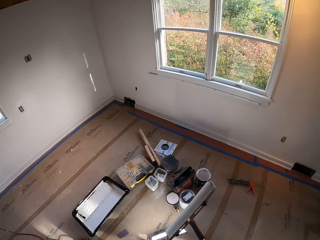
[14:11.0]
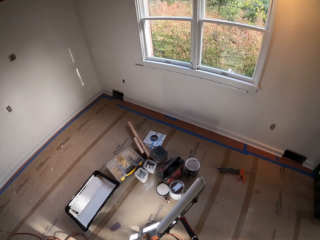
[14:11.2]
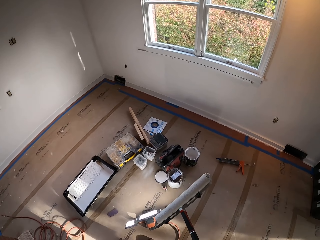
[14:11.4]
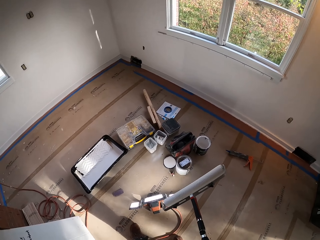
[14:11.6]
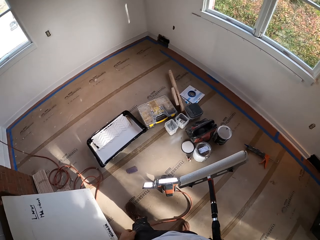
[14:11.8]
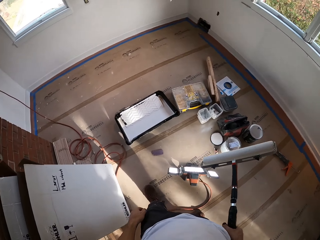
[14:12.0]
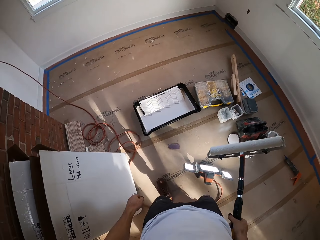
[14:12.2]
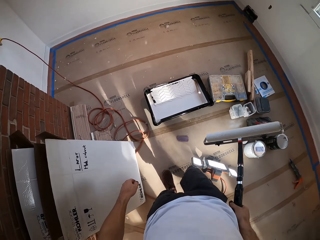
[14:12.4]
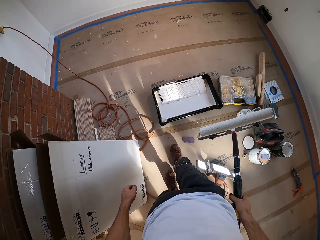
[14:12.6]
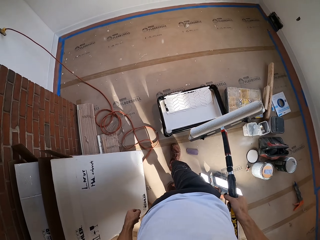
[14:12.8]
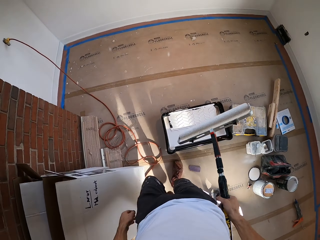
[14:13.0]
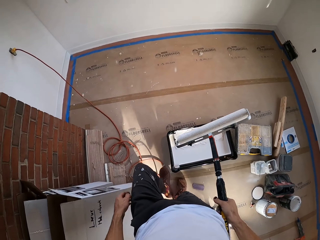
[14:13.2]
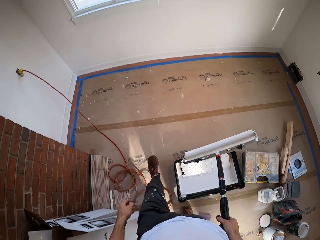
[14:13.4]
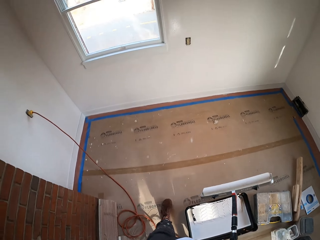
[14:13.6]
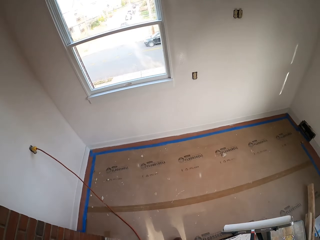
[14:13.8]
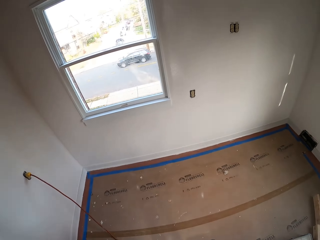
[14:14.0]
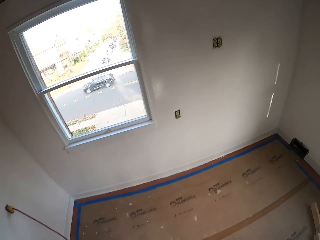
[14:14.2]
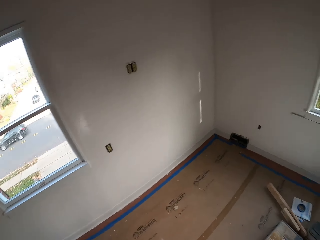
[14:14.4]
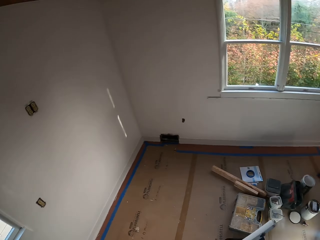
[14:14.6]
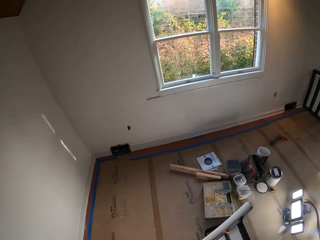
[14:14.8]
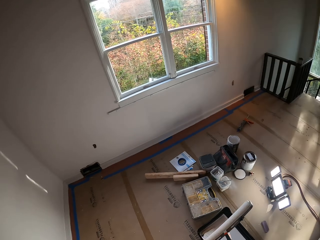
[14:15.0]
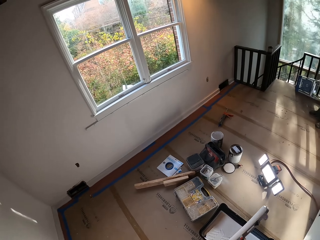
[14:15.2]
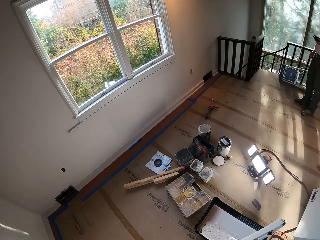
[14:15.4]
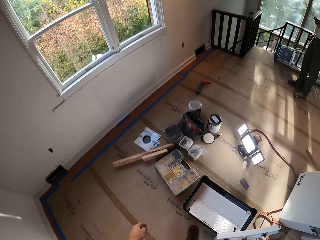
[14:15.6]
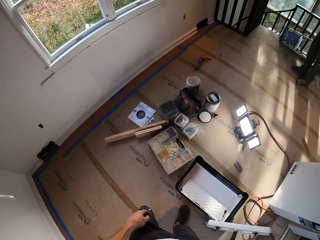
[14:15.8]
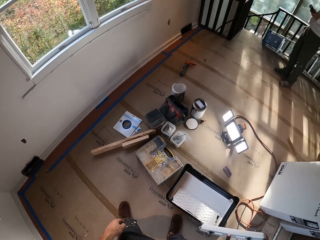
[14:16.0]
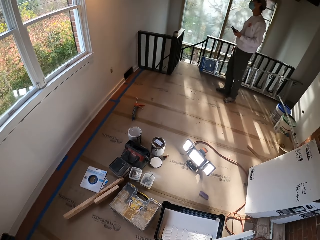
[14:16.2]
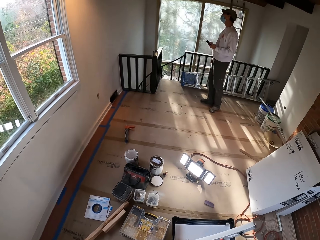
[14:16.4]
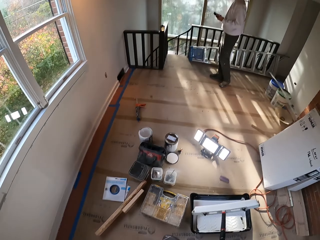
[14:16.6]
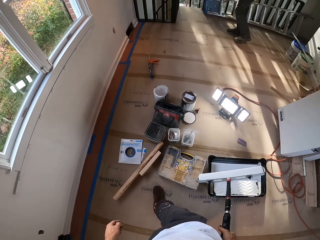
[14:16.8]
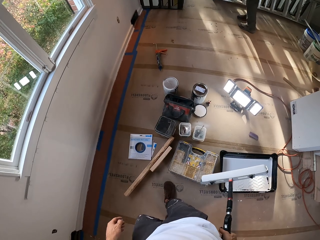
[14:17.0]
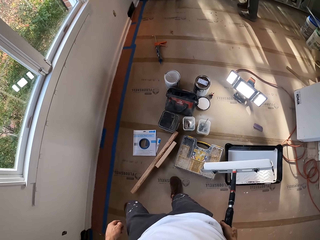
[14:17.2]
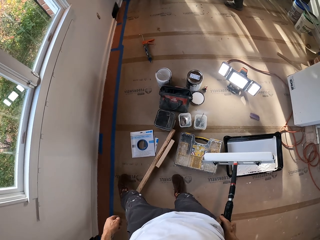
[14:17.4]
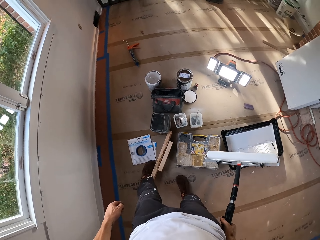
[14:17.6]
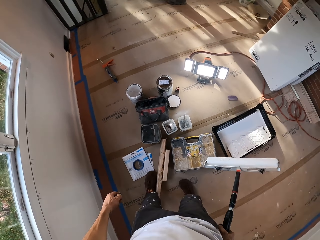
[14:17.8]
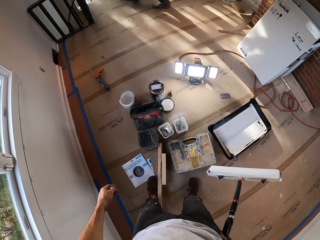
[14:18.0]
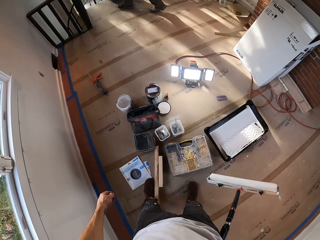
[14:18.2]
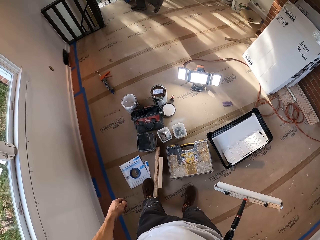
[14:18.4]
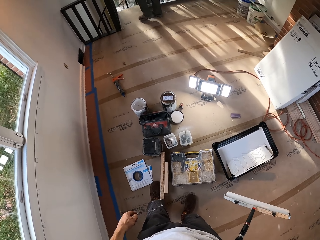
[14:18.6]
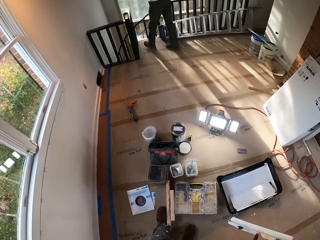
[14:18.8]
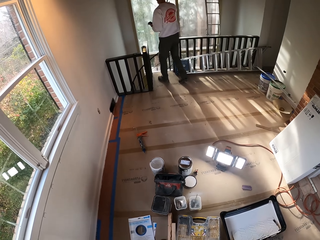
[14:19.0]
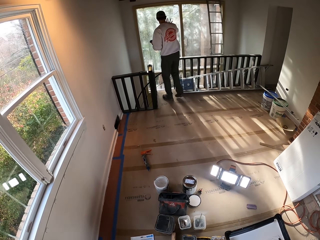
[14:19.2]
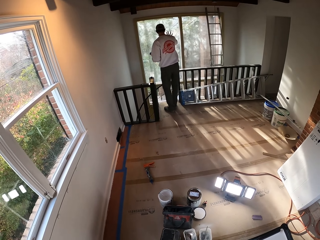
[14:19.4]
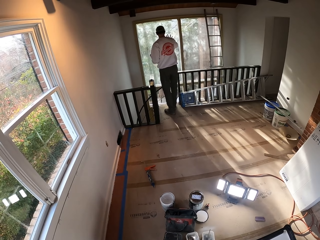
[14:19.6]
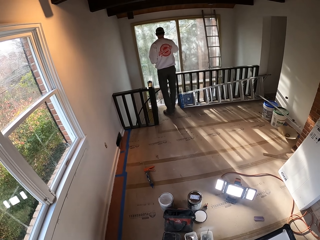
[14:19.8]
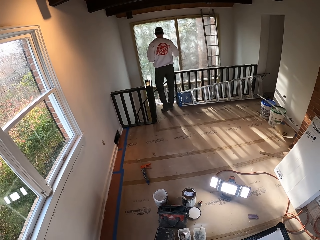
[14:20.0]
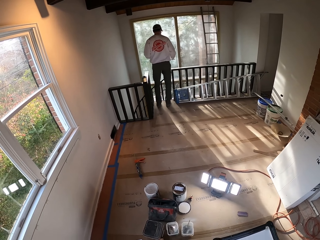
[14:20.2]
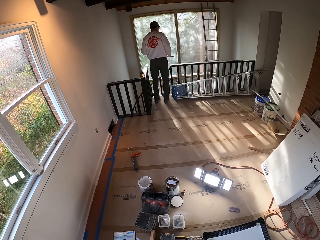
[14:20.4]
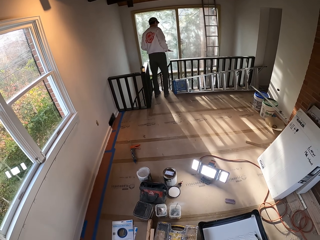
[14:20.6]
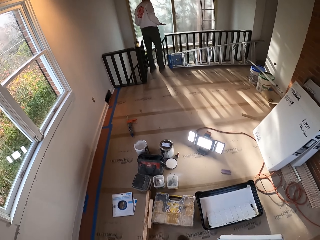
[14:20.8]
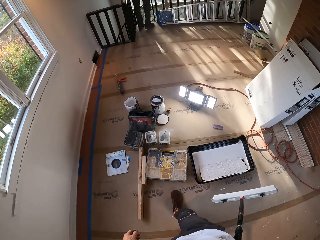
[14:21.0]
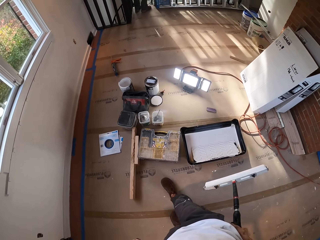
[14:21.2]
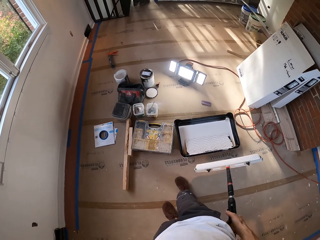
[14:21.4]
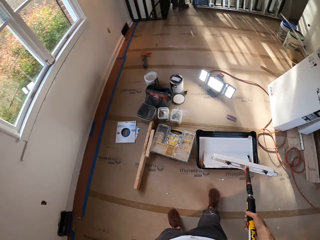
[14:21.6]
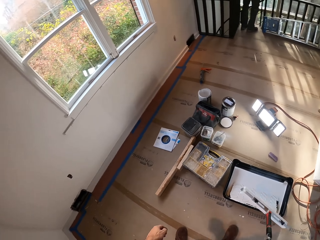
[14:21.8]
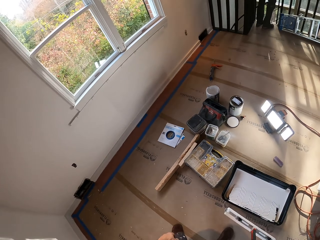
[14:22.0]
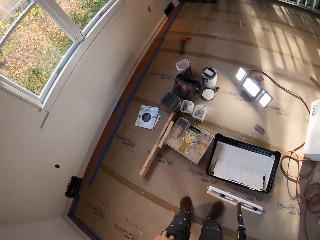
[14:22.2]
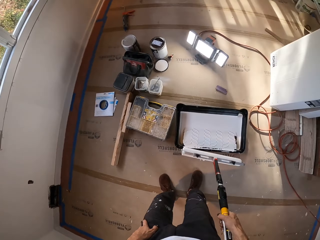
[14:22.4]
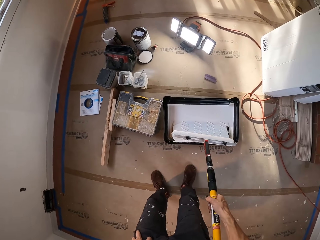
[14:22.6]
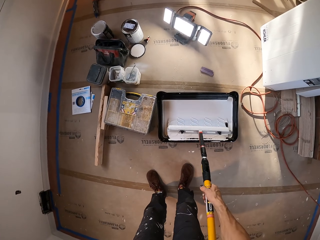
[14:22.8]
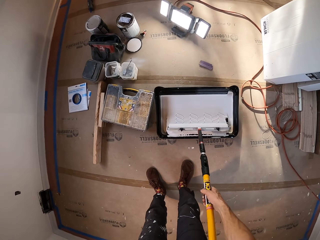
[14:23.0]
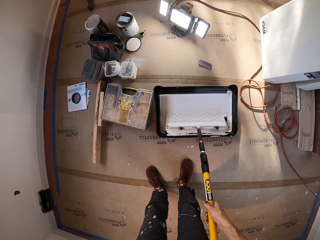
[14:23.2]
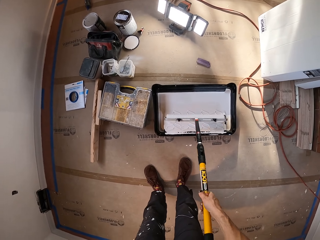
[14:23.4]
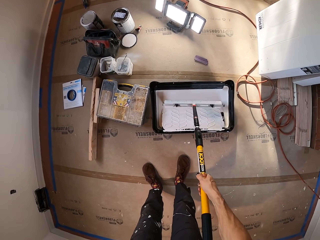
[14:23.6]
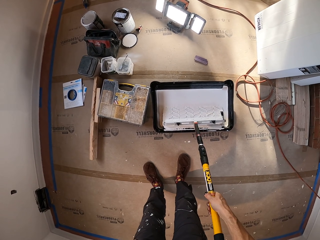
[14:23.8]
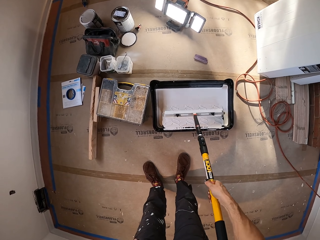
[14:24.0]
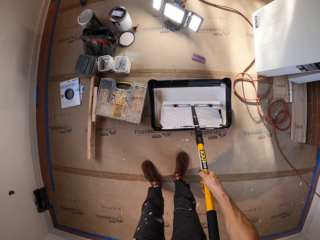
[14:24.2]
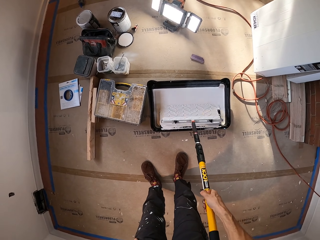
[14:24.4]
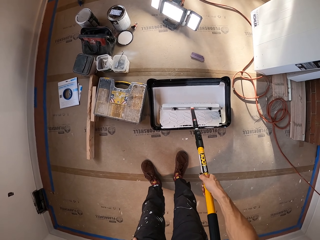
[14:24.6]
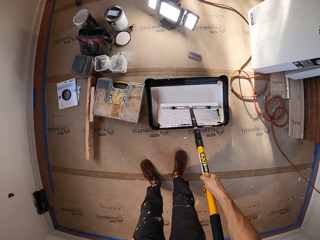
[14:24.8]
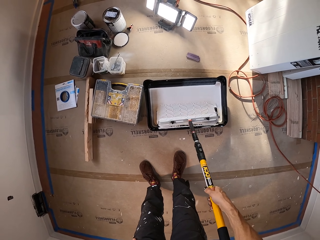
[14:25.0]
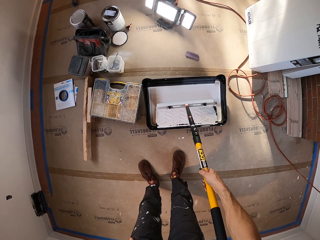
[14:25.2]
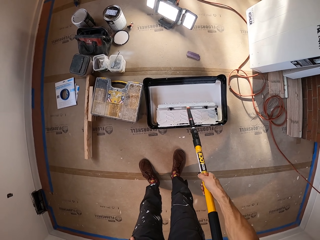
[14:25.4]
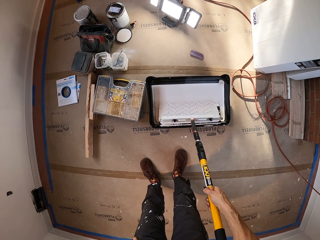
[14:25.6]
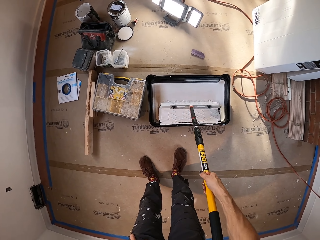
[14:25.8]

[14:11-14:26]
A man holds a door mirror. The camera wearer puts the paint brush into the paint color.

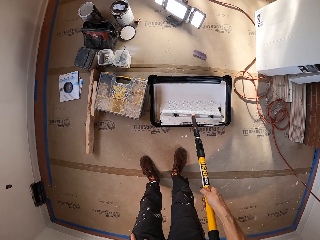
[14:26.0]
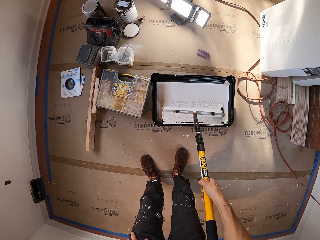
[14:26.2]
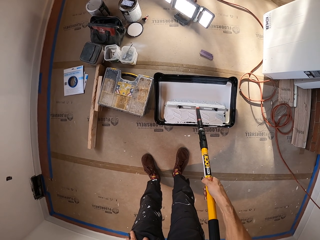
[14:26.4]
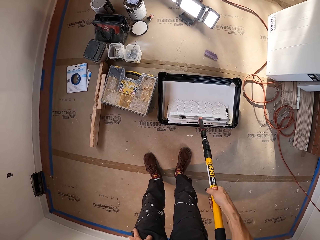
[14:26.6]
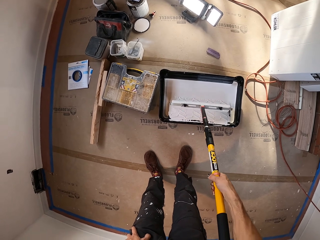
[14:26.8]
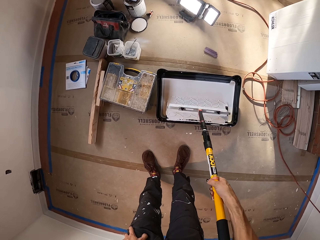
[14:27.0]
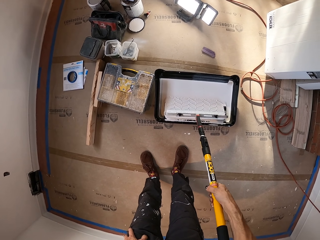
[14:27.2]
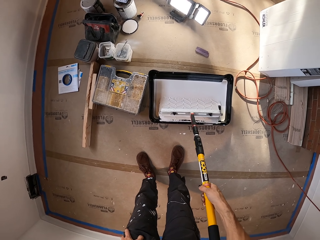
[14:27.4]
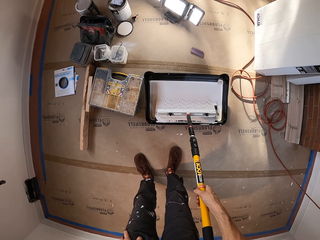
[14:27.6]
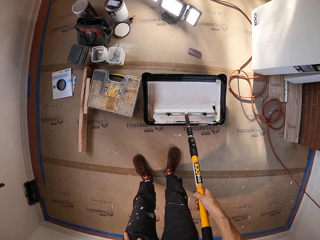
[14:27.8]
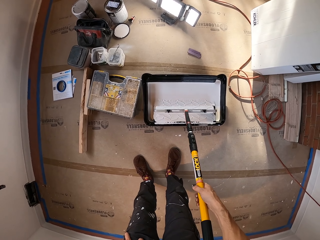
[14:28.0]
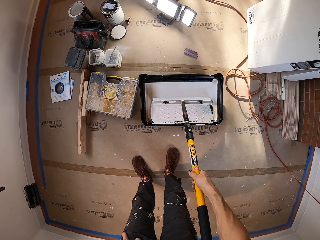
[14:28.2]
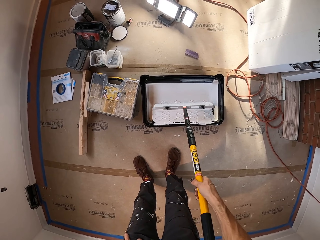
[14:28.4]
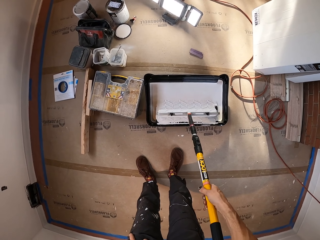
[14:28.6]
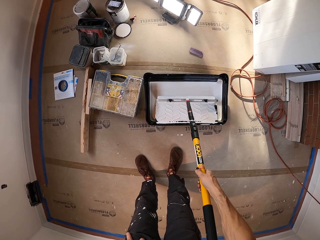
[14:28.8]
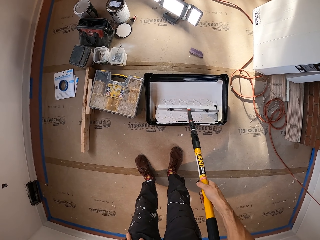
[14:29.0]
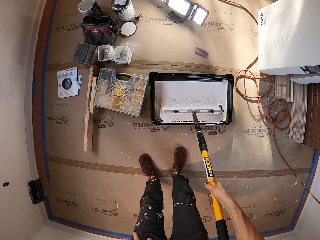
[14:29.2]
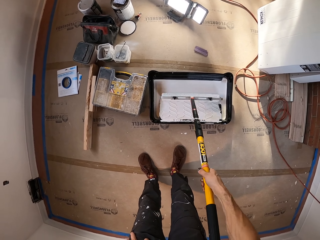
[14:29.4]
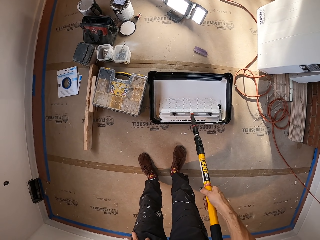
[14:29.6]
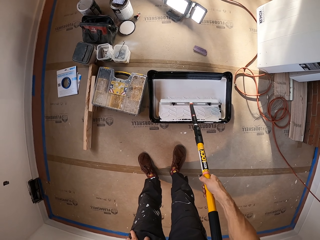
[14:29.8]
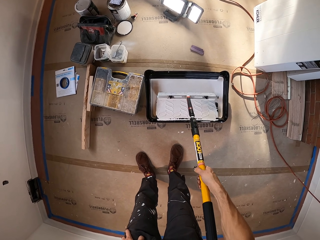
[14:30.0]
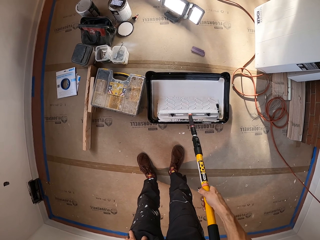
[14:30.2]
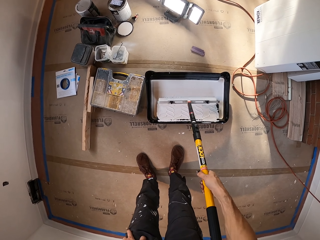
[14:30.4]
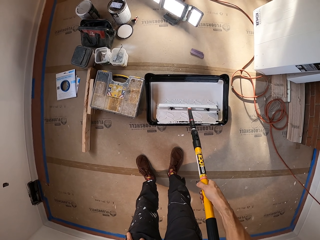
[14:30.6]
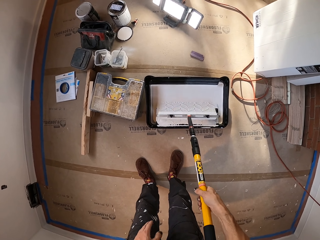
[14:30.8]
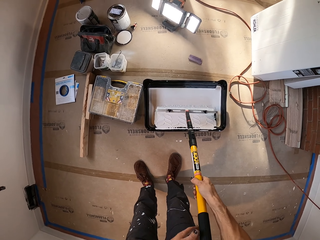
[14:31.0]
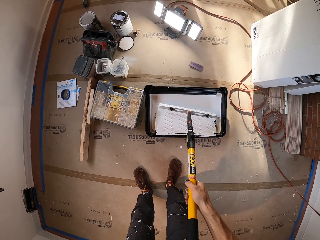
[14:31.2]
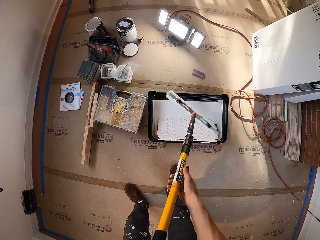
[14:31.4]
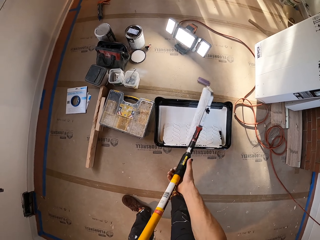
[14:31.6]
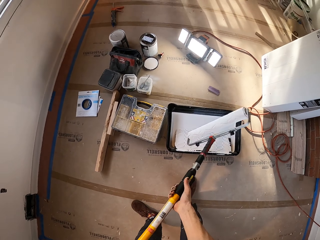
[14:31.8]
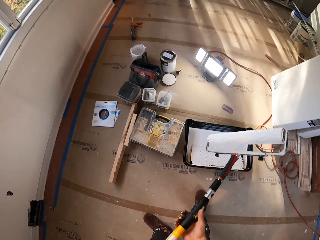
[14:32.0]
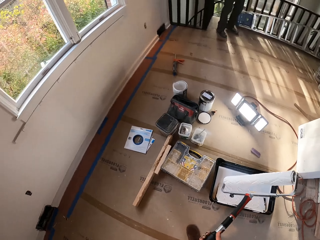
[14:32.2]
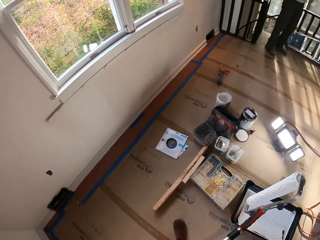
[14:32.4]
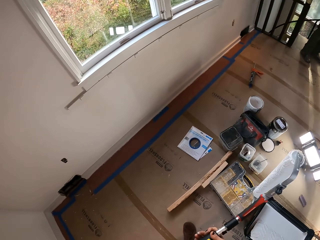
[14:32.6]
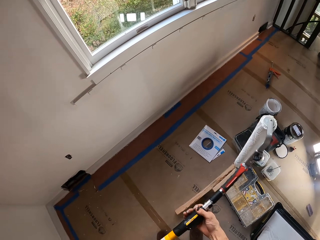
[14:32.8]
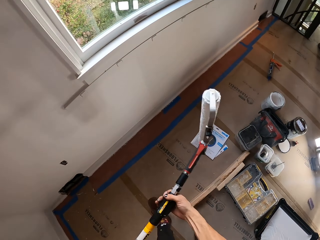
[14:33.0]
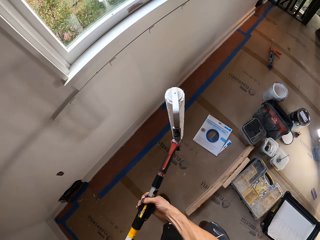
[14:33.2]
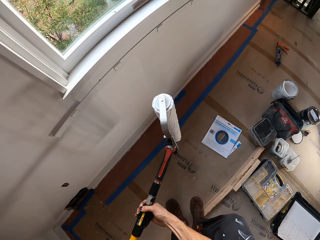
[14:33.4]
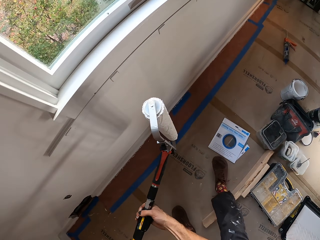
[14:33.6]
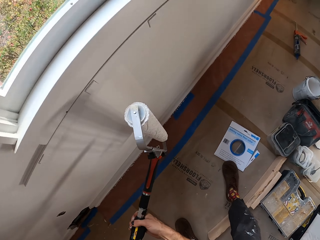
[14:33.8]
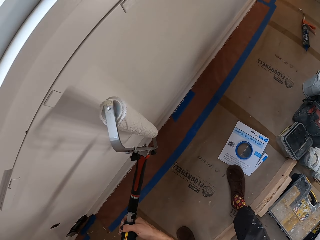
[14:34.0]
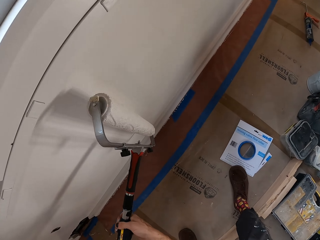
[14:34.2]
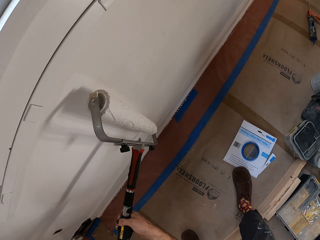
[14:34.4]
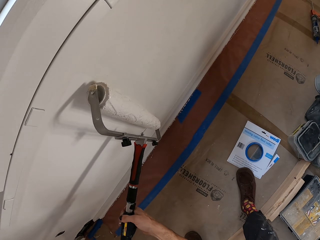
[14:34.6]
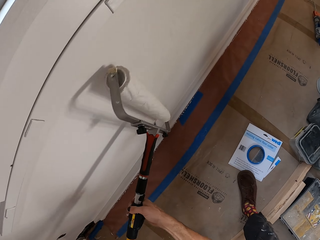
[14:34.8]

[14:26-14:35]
The camera wearer removes the paint brush from the paint color. They paint the room wall.
